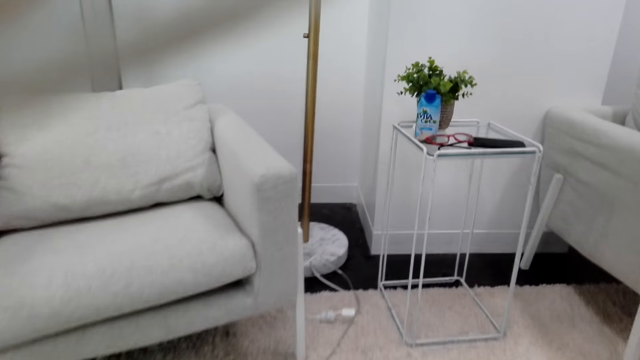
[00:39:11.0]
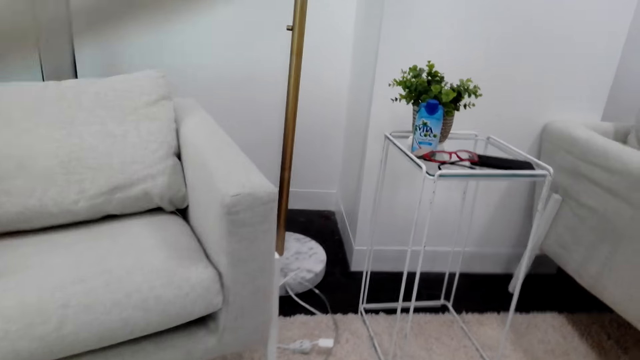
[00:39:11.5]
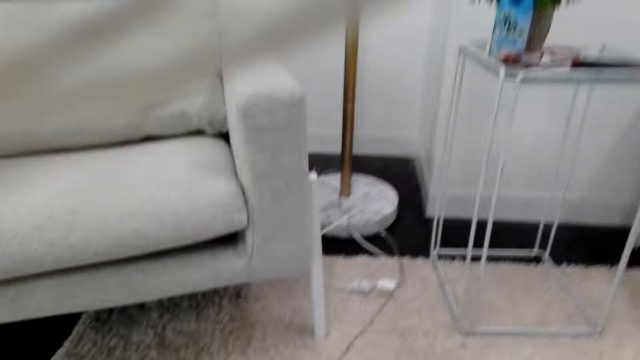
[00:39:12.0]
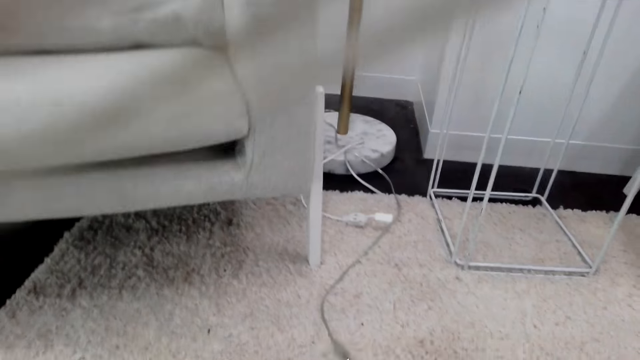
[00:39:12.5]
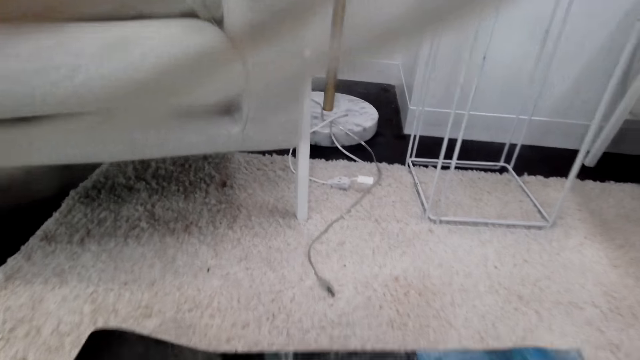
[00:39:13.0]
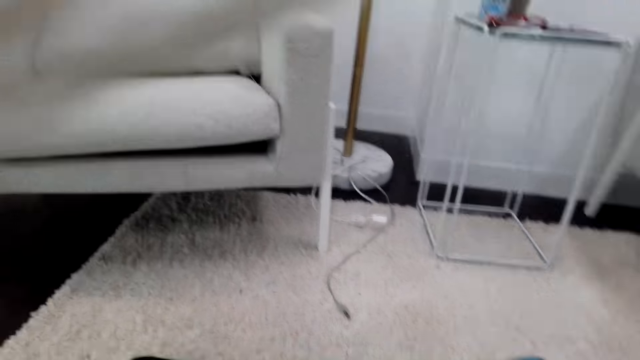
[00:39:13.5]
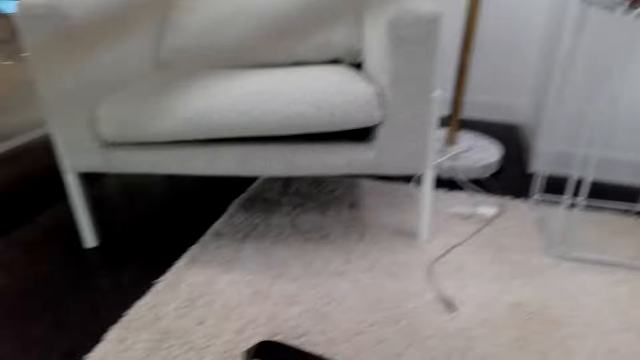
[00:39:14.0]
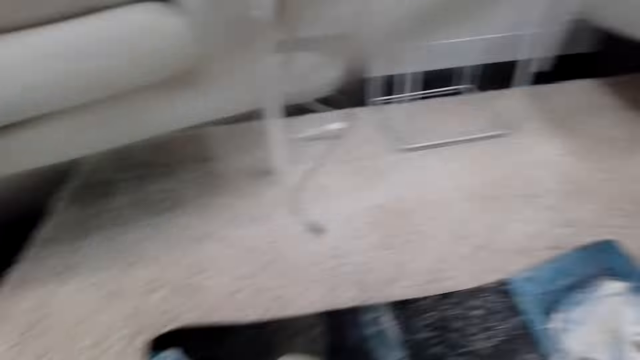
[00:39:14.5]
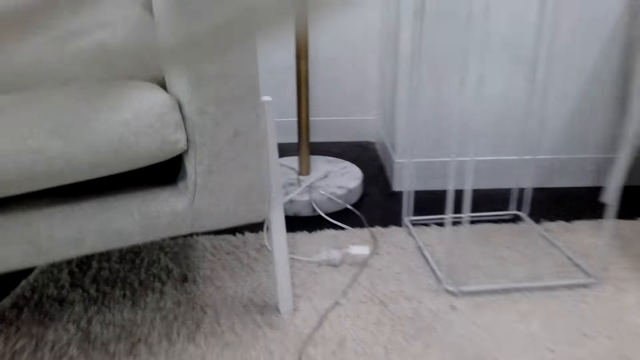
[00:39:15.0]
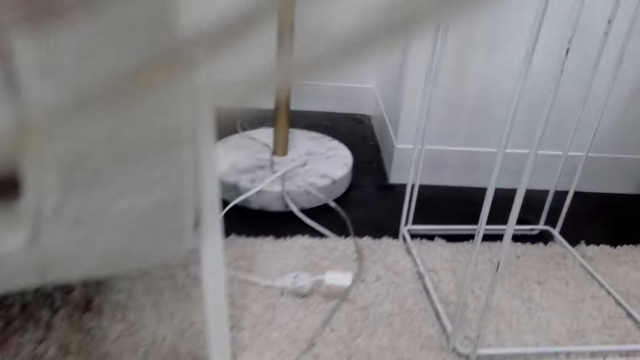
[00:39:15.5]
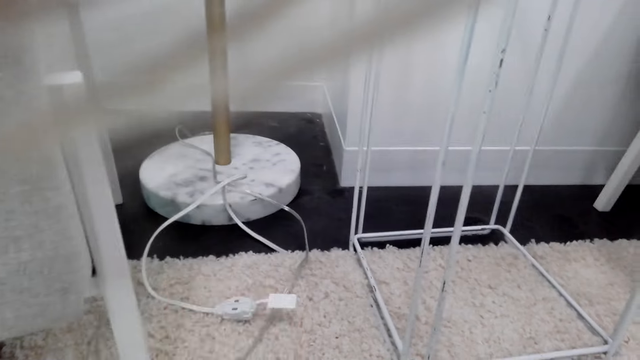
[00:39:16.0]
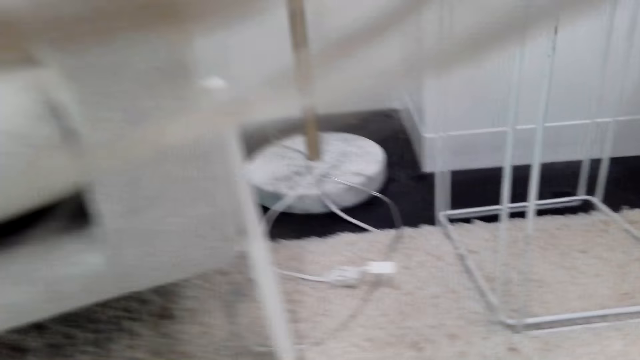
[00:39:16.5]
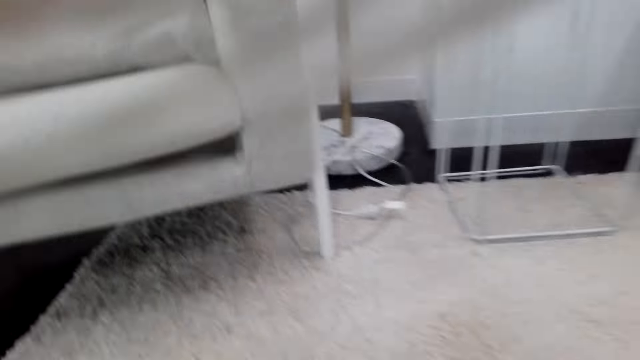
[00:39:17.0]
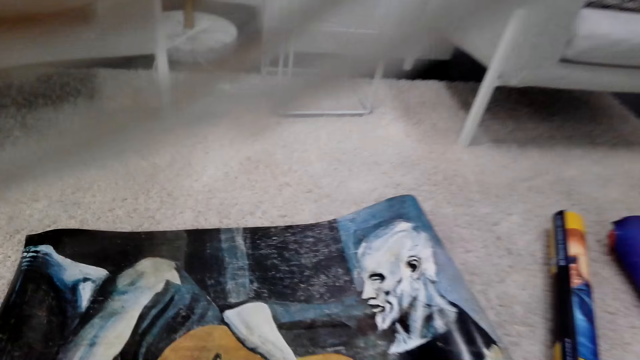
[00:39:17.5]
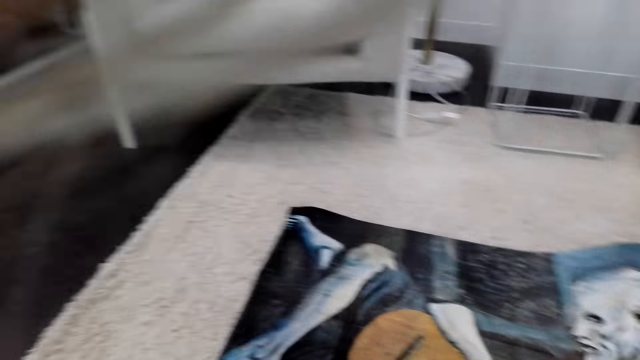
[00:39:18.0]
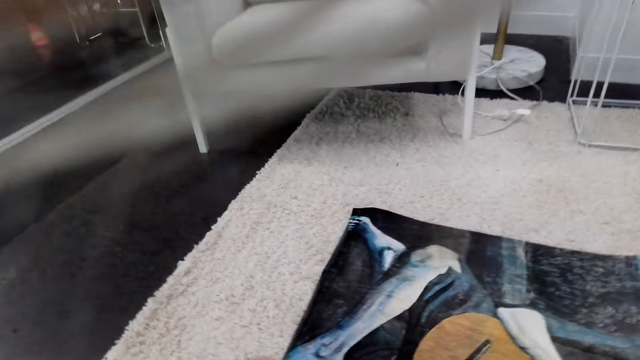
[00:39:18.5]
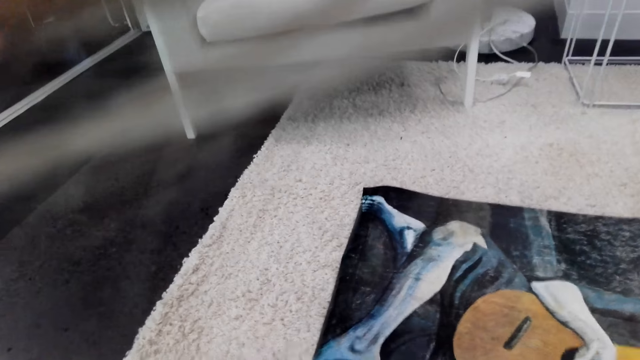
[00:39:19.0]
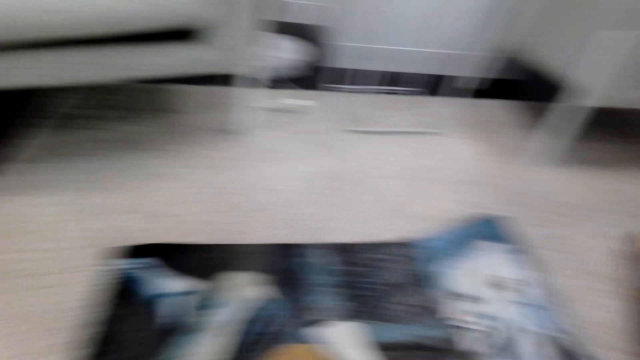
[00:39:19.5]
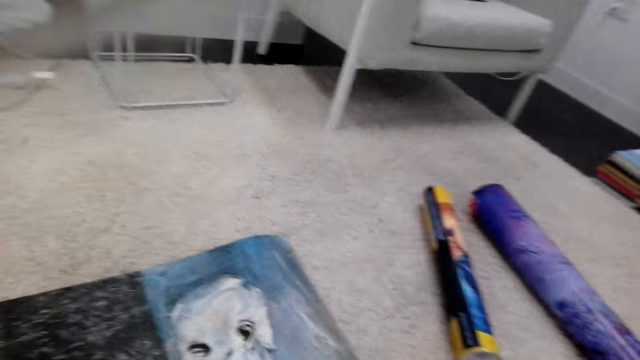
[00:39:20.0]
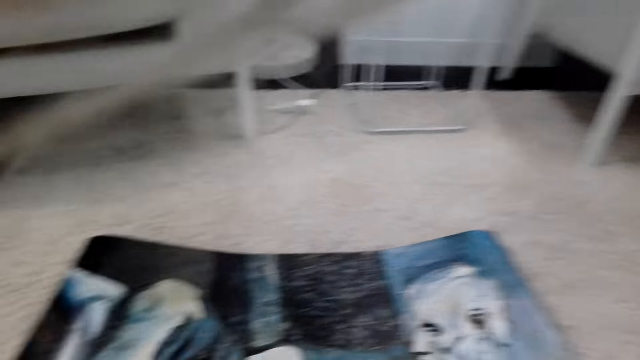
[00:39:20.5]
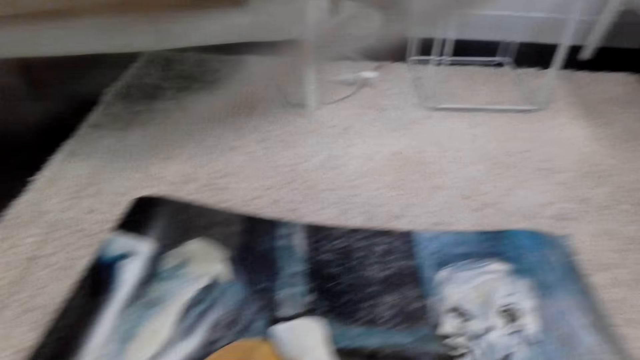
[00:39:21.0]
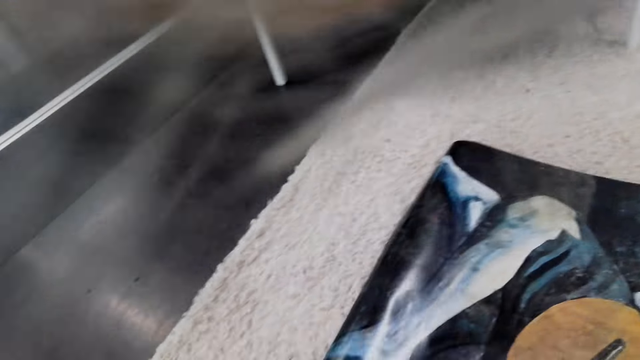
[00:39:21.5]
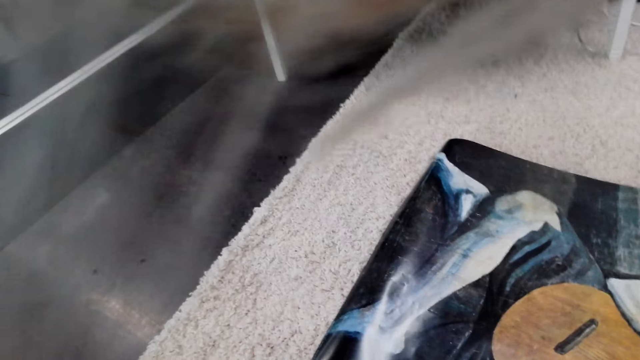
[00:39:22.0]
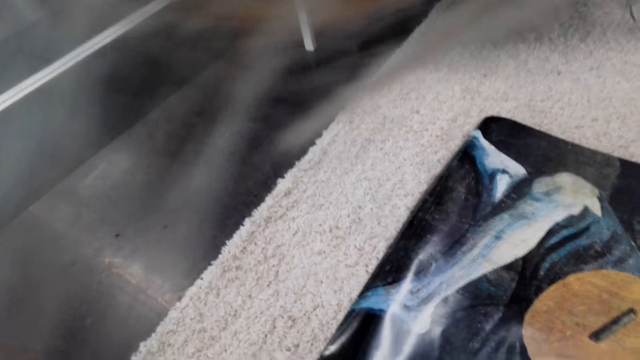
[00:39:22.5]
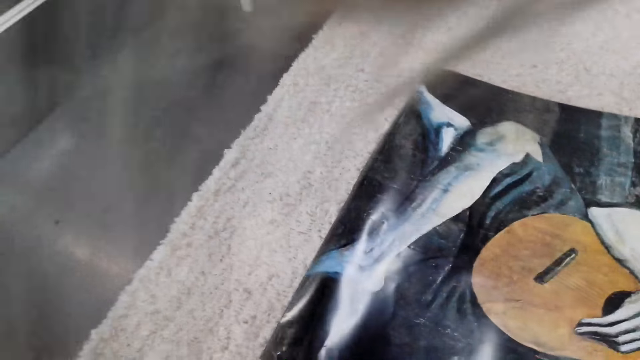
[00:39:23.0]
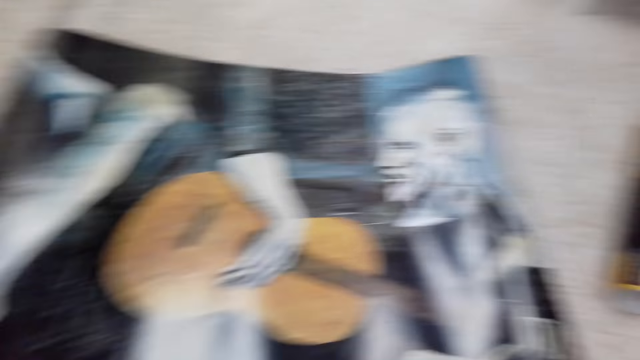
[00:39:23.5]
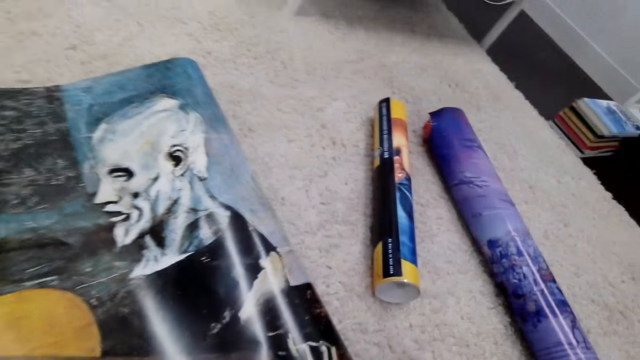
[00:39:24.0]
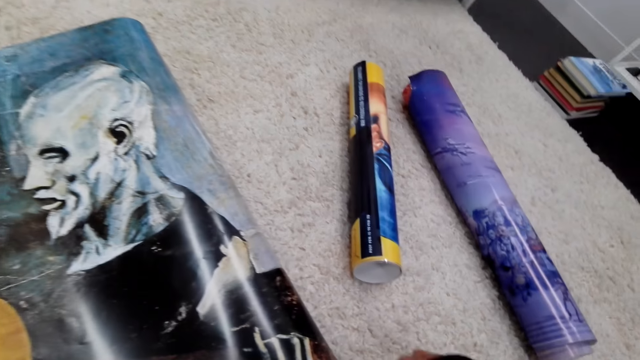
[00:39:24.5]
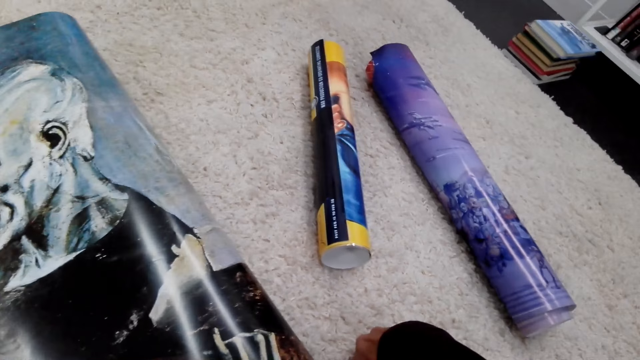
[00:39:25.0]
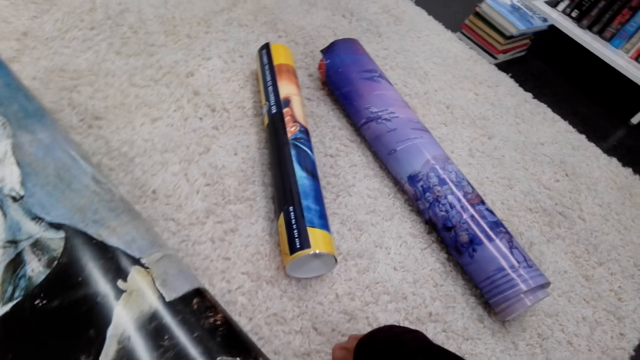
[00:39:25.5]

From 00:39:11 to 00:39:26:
The camera wearer places the poster on the floor. They touch the chart on the carpet. They hold a tape measure. They look at the poster. They move the poster on the floor. They measure the poster.

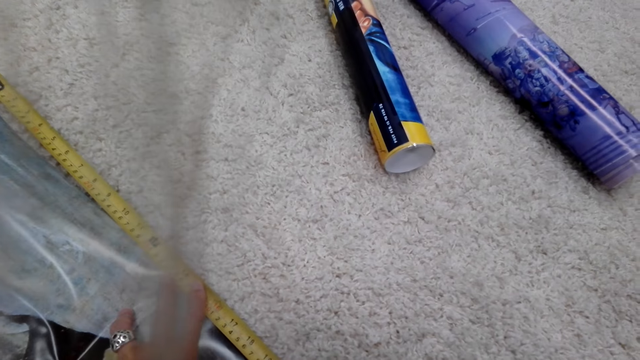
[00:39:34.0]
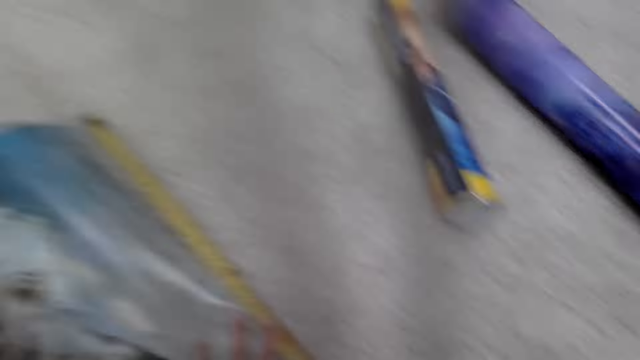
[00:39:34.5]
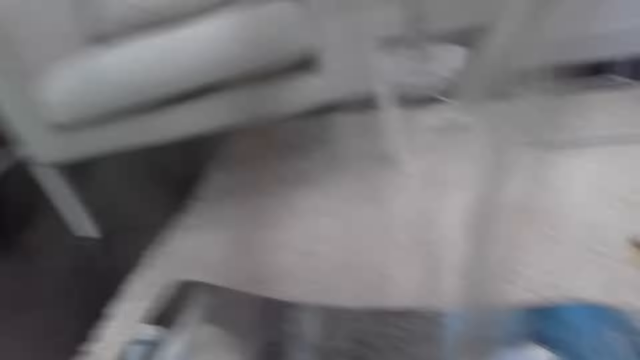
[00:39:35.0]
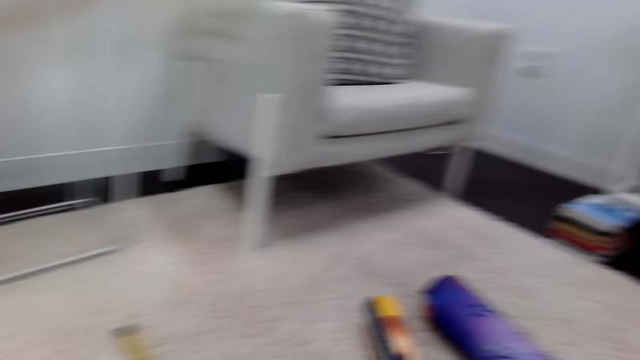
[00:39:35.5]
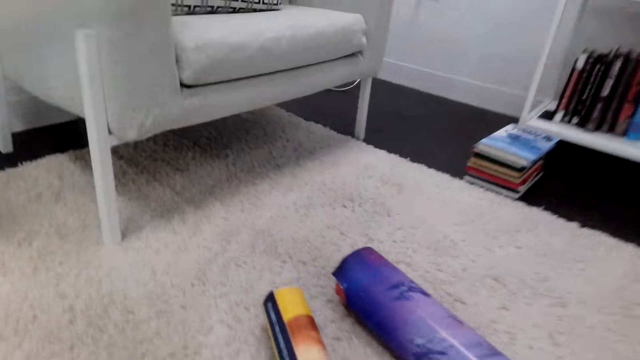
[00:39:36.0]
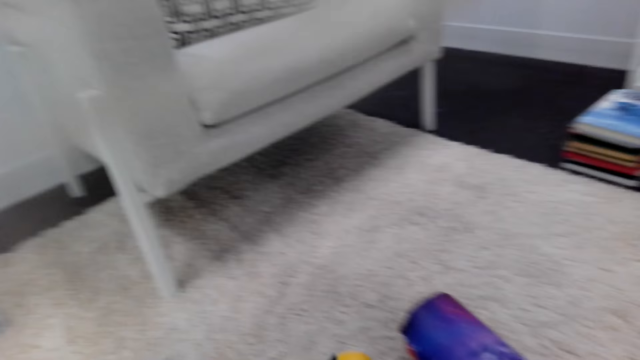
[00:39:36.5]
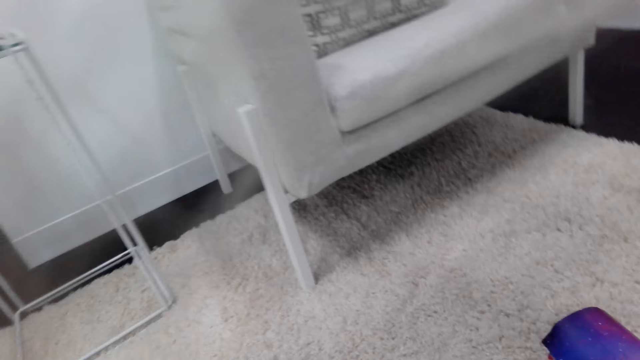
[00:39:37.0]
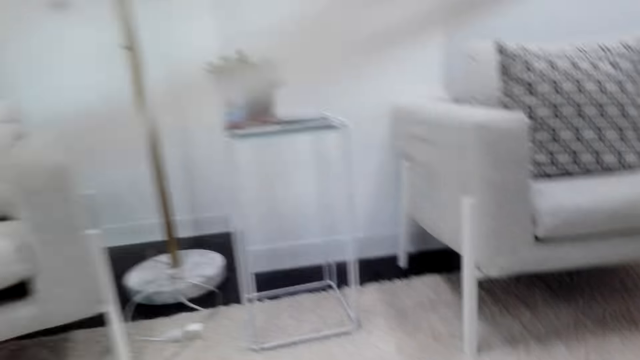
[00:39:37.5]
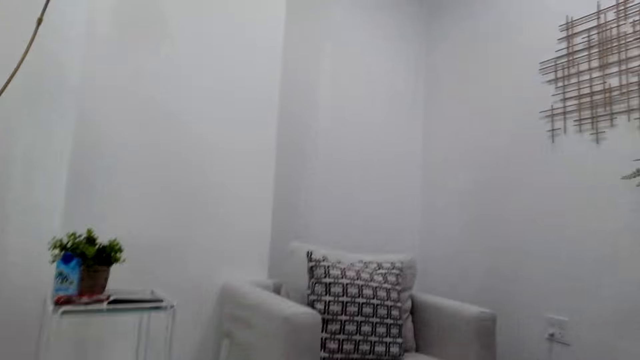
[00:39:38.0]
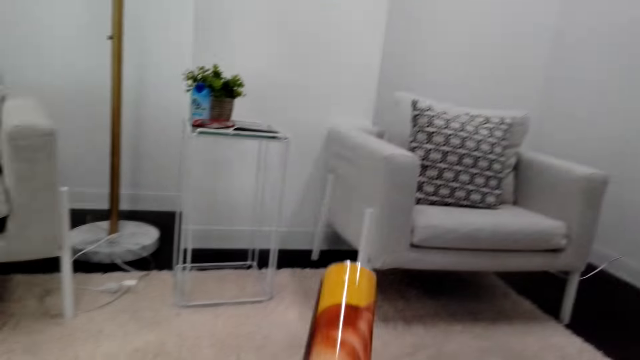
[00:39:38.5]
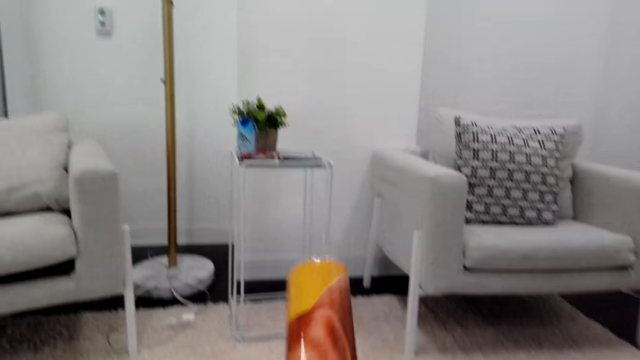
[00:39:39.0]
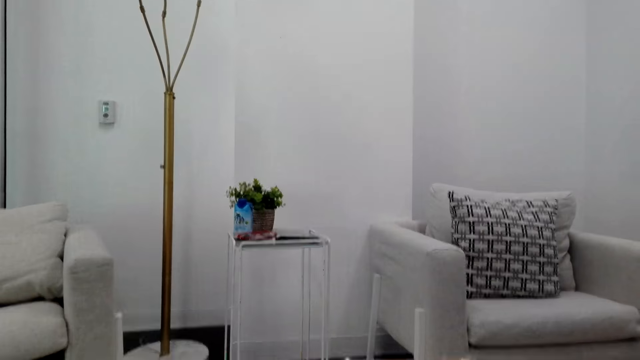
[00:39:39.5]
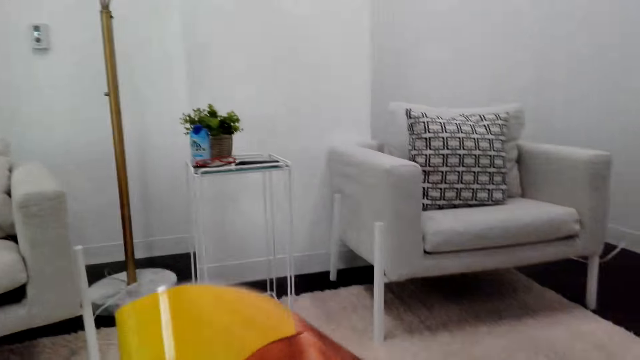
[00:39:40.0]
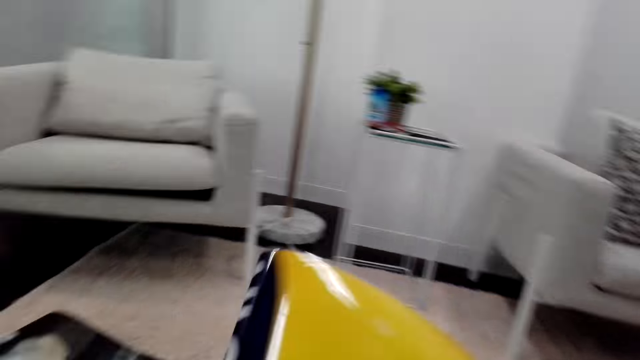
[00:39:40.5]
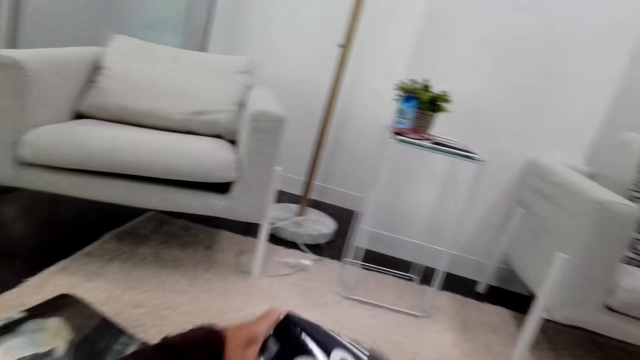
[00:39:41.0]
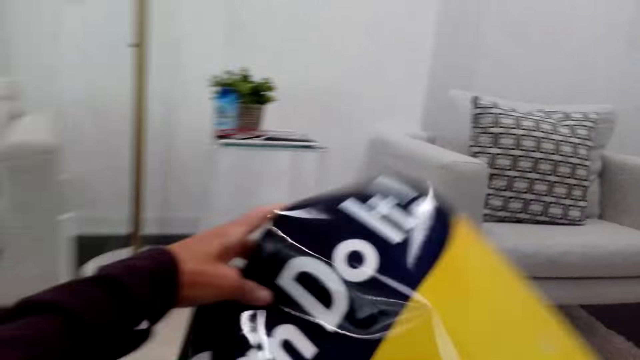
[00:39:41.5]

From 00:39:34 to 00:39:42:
The camera wearer measures the chart with the tape measure. They pick up the poster, unfold the poster and carry the chart.
